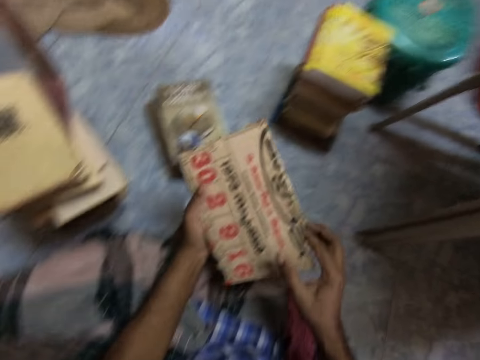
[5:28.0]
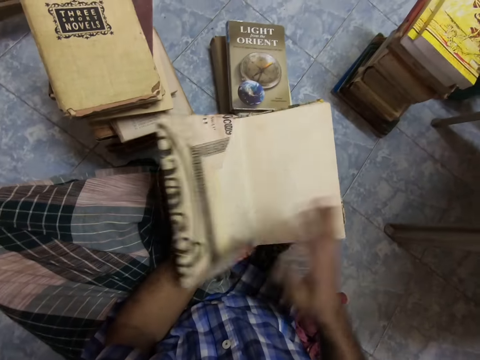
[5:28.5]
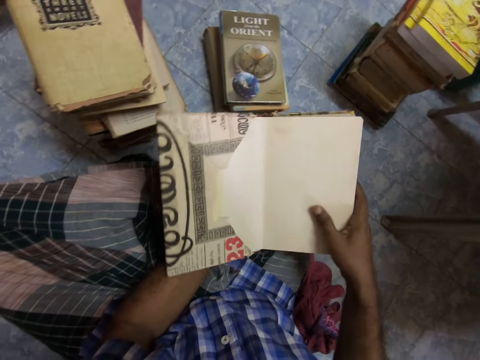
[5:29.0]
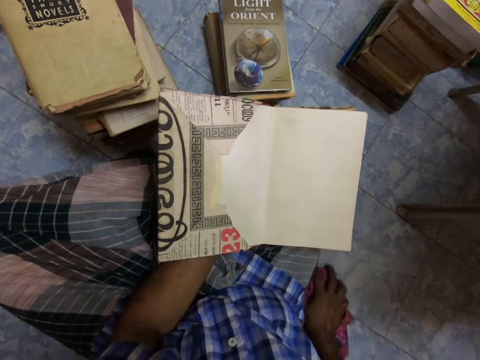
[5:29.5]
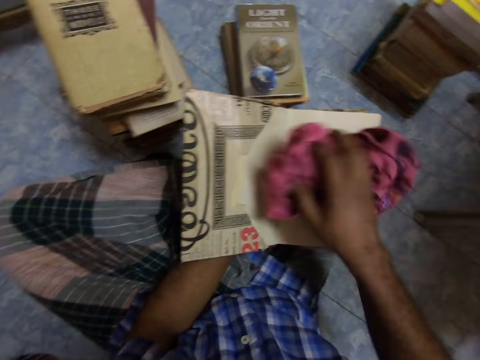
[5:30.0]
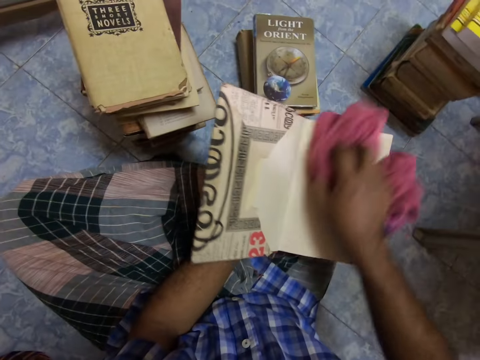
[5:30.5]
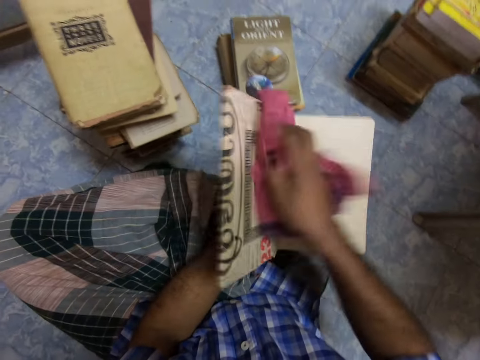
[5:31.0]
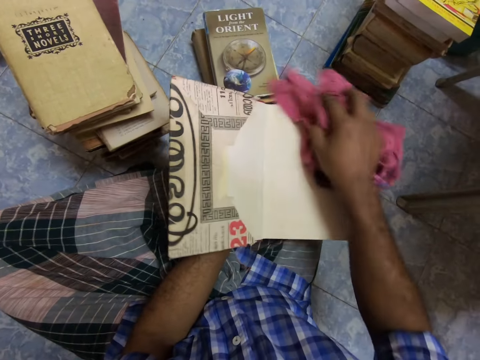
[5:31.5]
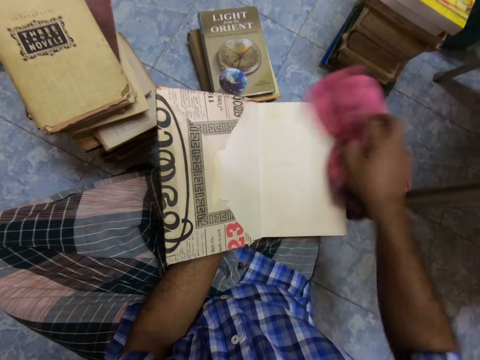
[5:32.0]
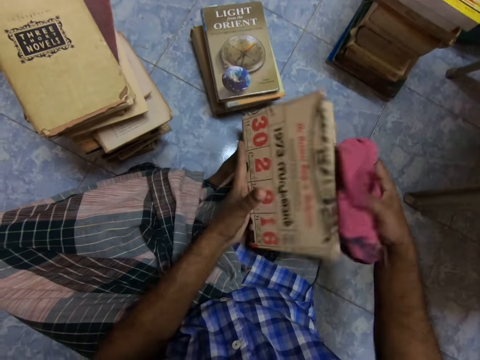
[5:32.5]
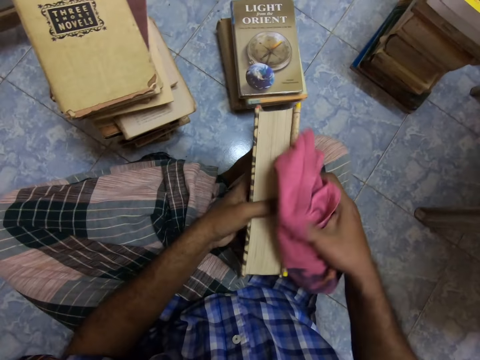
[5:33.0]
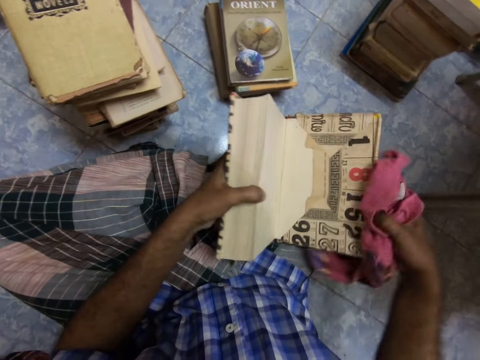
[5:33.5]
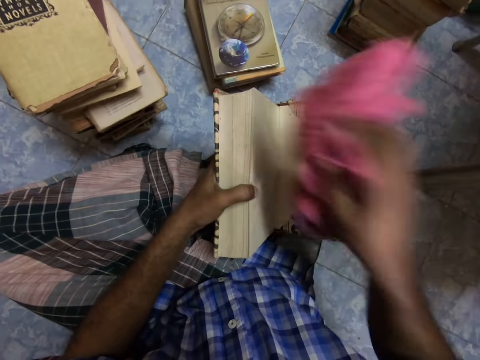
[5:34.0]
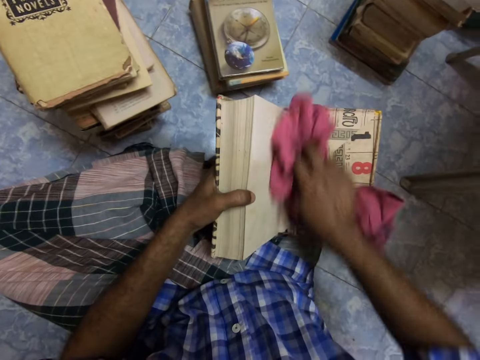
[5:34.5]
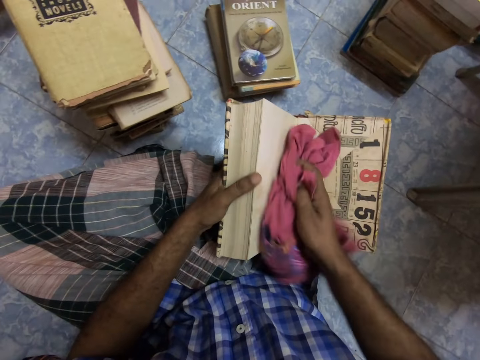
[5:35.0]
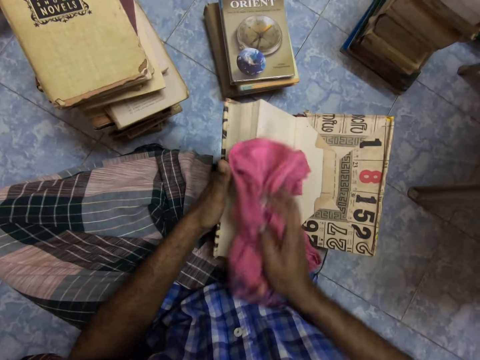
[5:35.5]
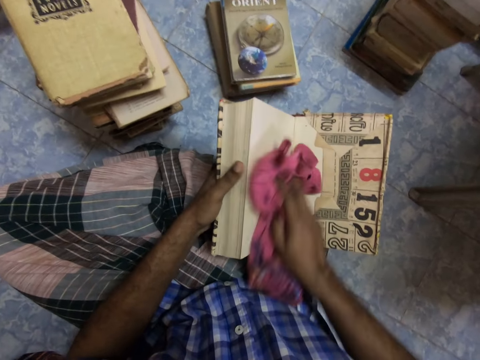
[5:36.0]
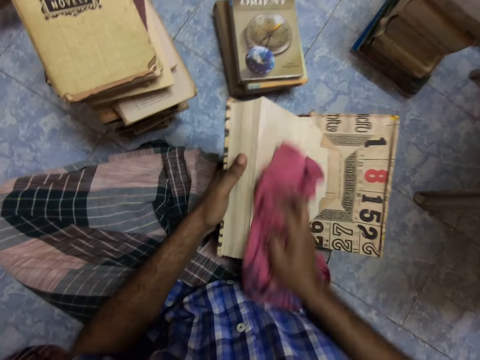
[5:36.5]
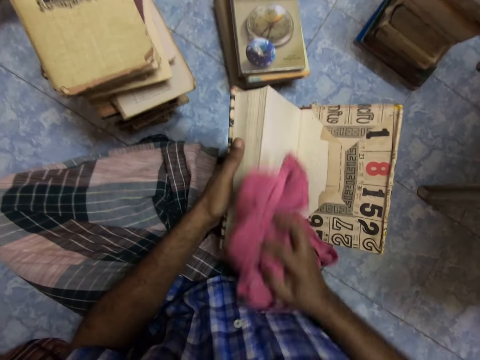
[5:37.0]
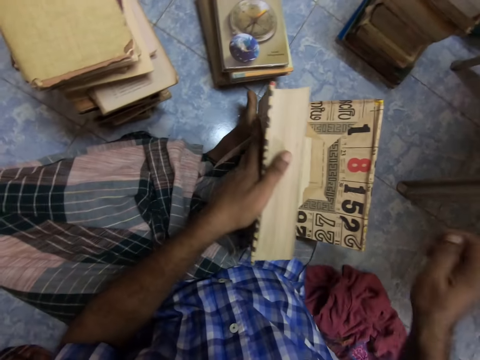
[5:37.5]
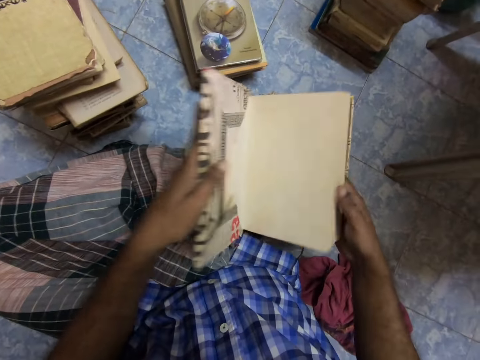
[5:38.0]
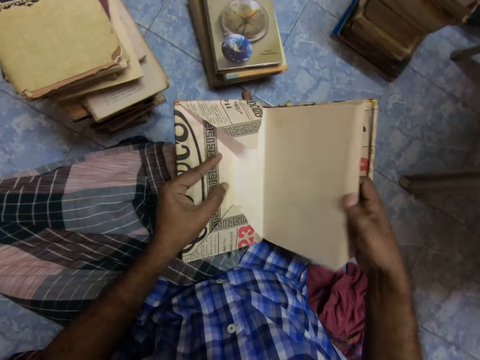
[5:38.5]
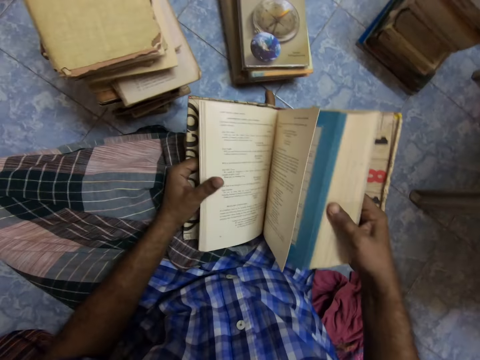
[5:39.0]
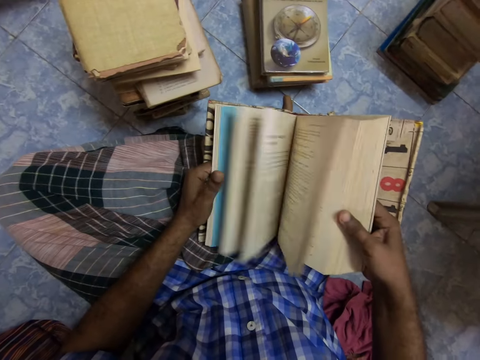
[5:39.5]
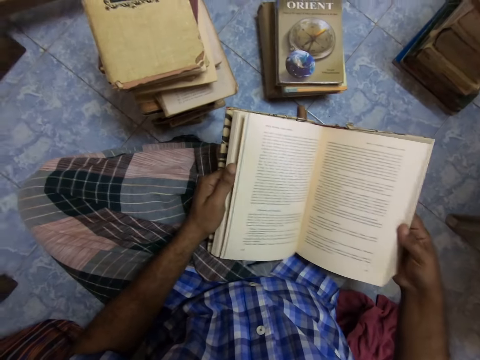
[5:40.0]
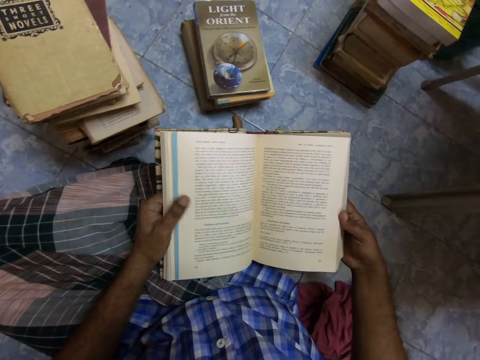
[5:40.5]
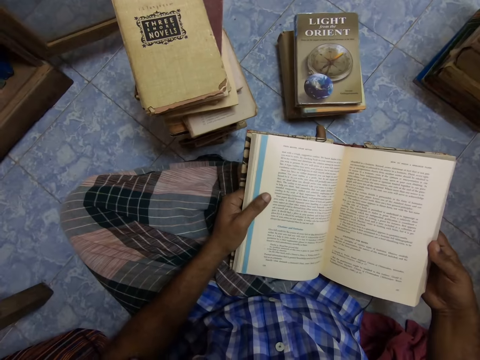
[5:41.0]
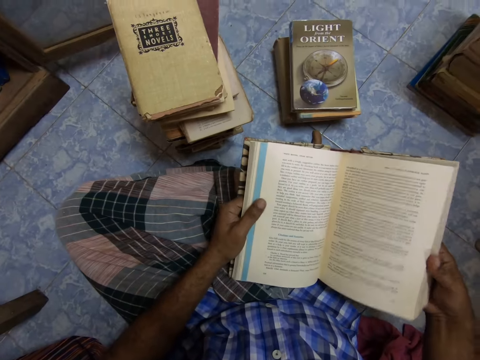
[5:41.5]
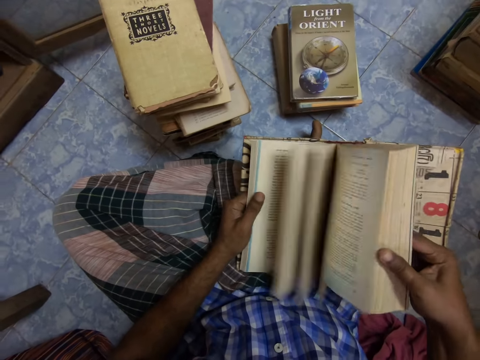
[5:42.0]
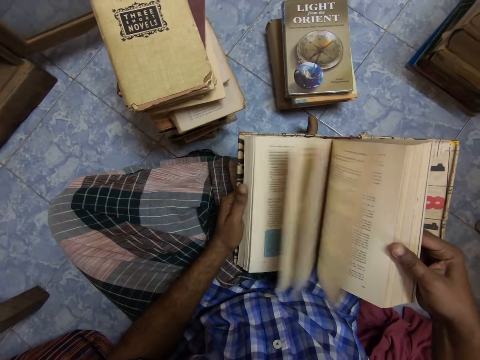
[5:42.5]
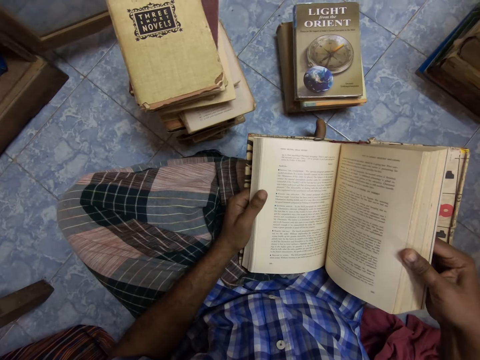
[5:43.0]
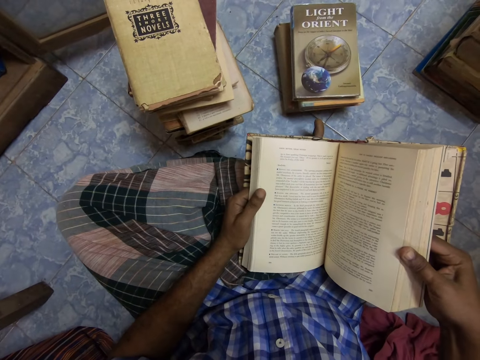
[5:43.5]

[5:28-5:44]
The camera wearer holds a book with both hands. They open the book. They take a piece of cloth. They clean the book with the cloth. They close the book. They open the back cover. They clean the book with the cloth. They drop the cloth. They open the front cover. They open a page. They flip through the book.

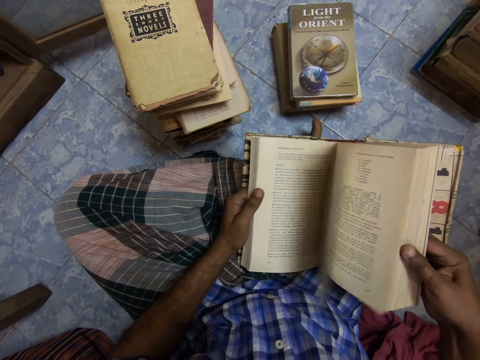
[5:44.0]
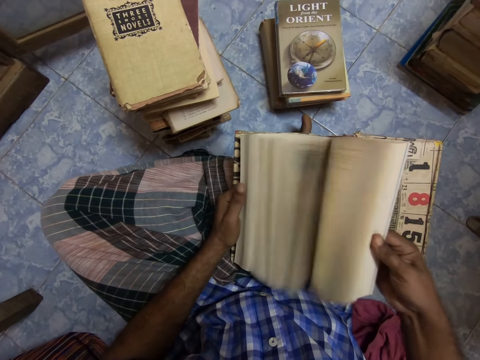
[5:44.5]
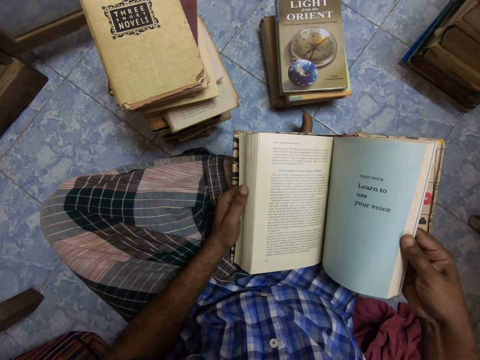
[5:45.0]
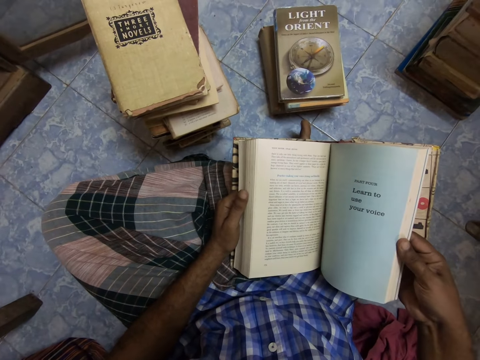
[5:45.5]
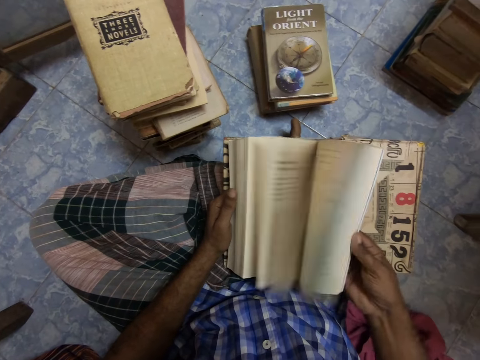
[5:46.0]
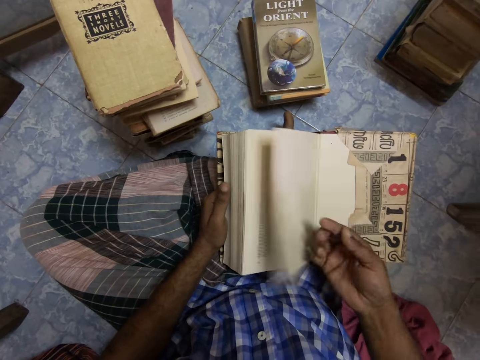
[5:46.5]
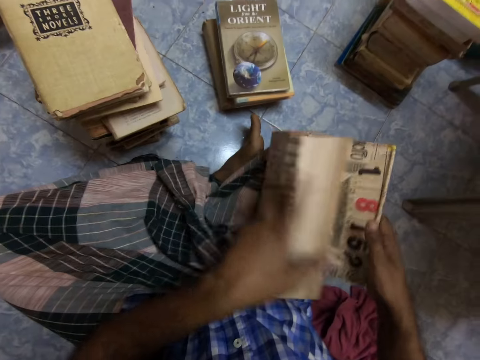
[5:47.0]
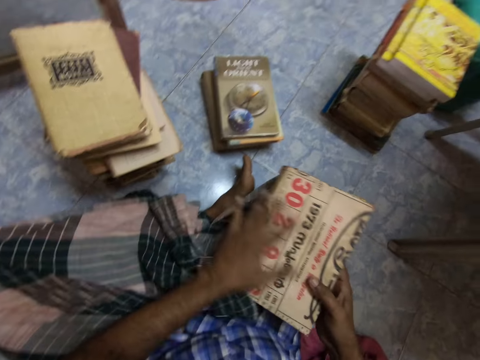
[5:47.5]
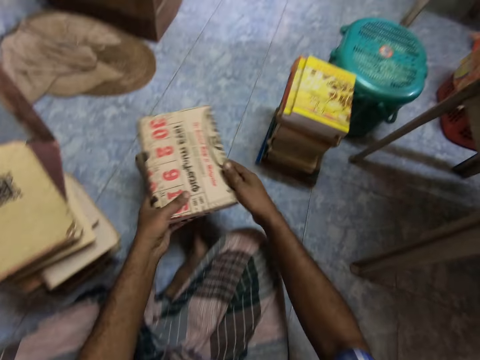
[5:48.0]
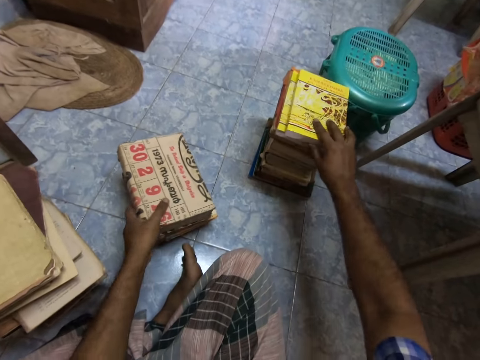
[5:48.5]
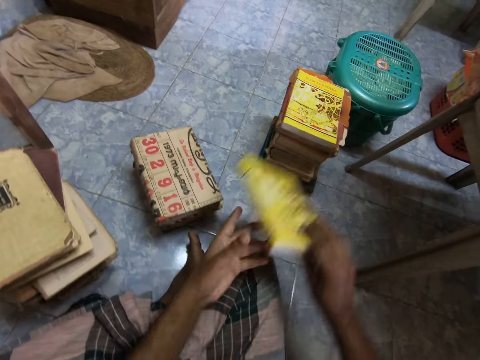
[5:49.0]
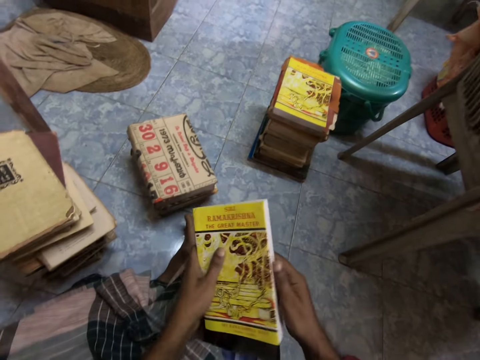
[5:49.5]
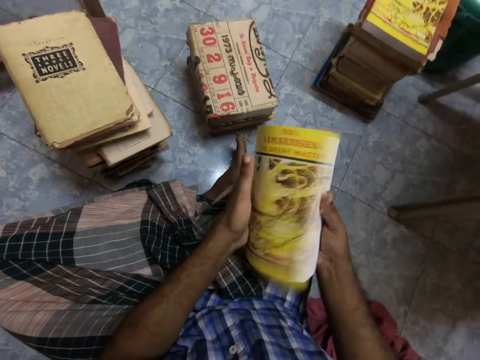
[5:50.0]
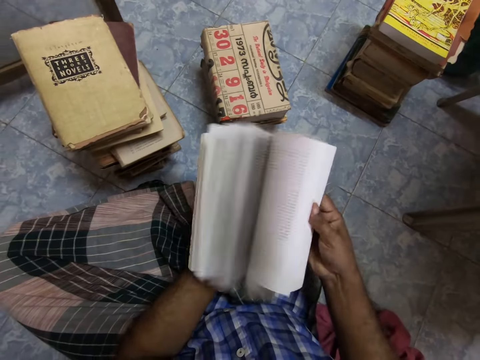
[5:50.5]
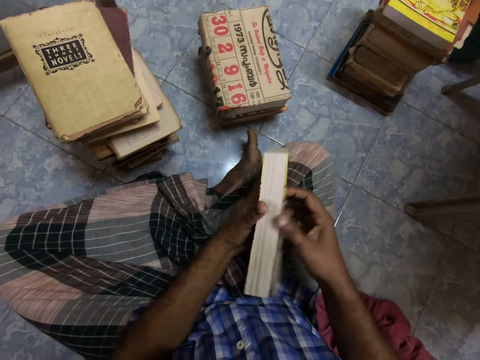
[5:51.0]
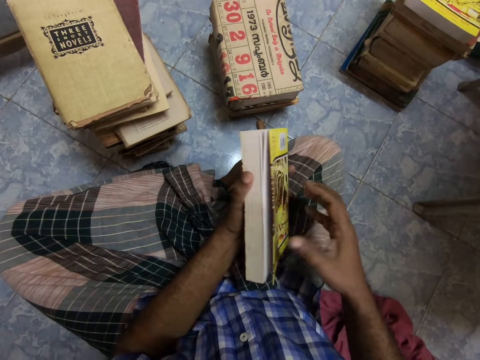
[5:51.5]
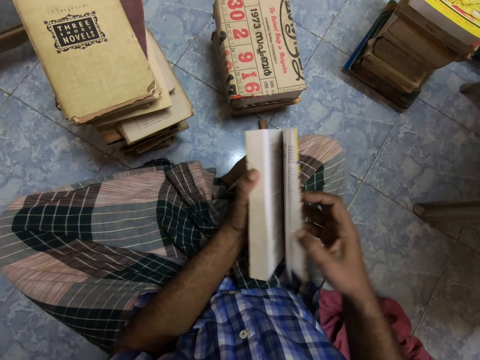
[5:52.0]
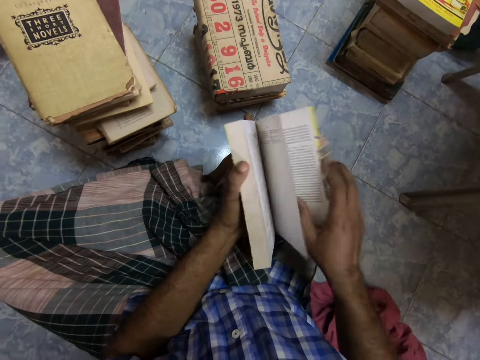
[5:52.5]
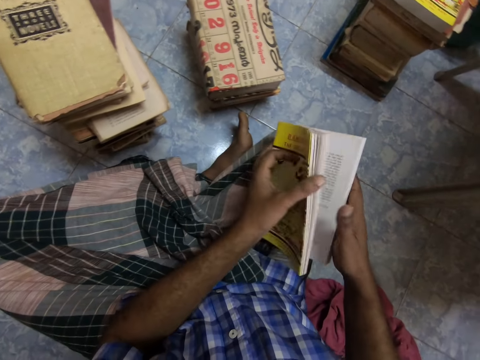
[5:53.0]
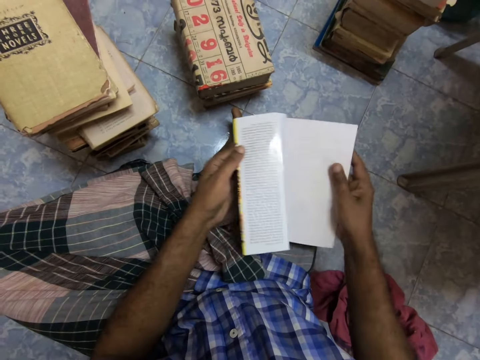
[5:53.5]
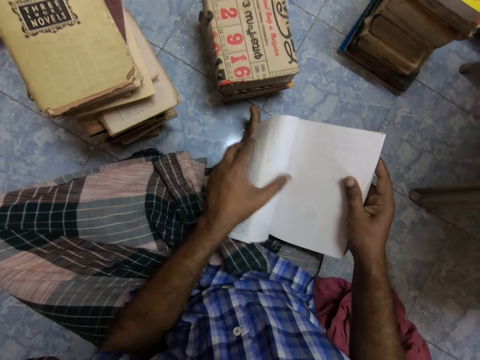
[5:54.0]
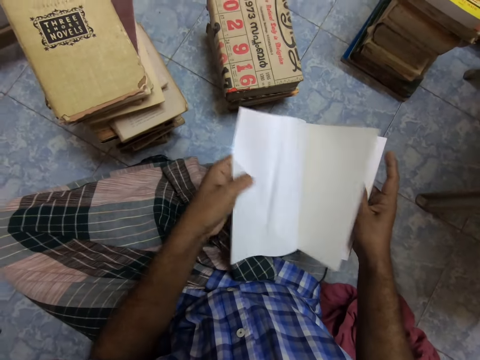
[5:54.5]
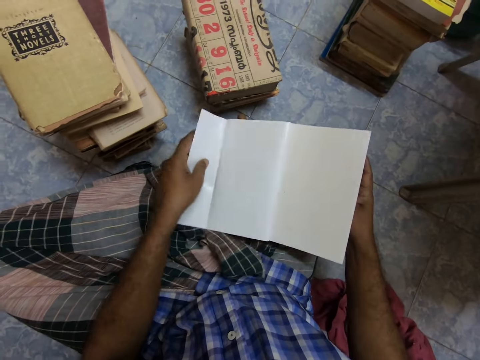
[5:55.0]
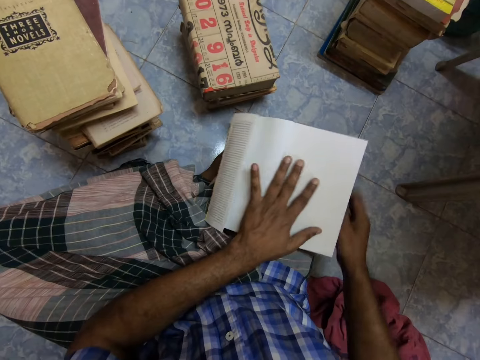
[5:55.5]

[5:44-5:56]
The camera wearer closes the book. They put the book aside. They pick the book. They hold the book with both hands. They open the book. They flip through the book. They open the back cover of the book. They flip through the book. They look at a page.
